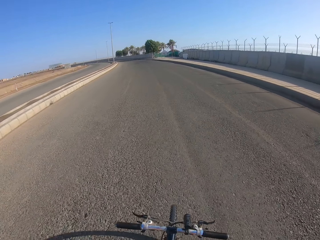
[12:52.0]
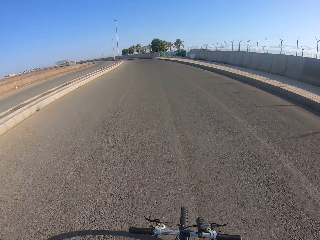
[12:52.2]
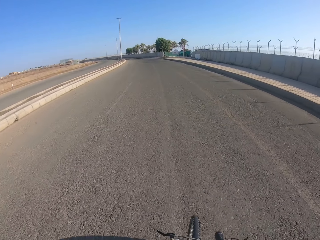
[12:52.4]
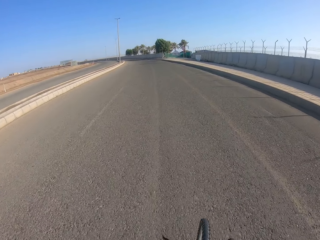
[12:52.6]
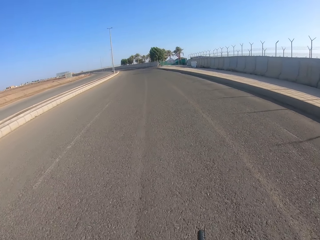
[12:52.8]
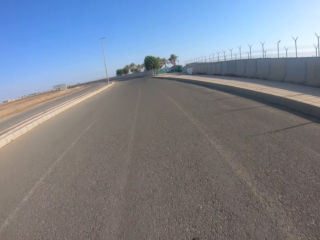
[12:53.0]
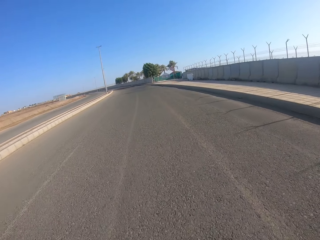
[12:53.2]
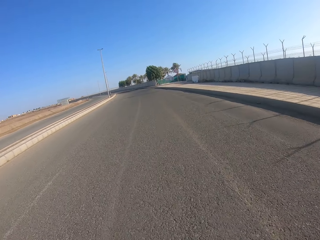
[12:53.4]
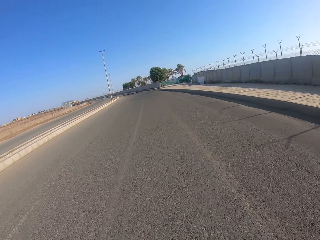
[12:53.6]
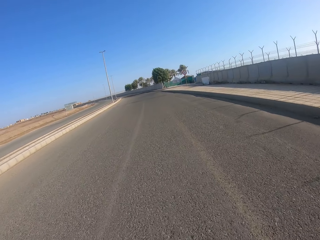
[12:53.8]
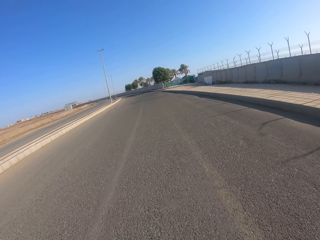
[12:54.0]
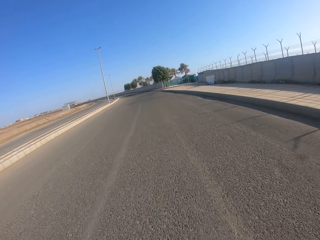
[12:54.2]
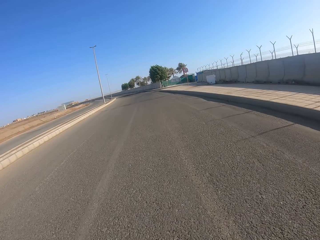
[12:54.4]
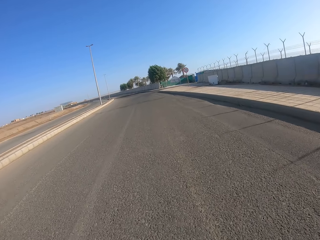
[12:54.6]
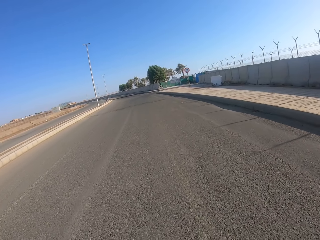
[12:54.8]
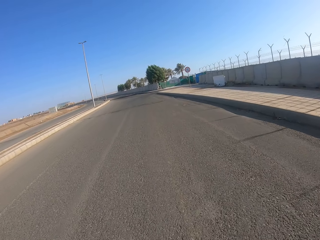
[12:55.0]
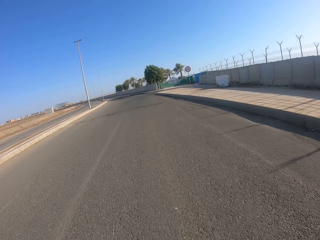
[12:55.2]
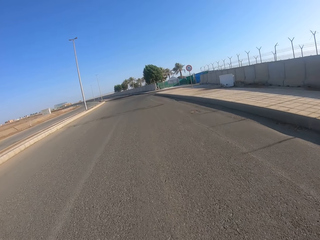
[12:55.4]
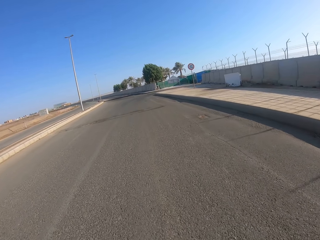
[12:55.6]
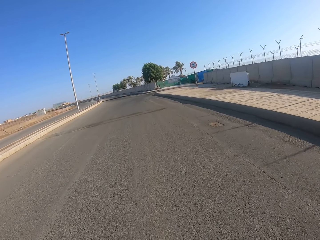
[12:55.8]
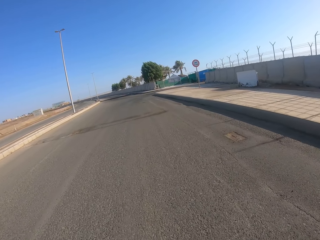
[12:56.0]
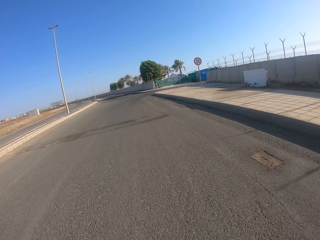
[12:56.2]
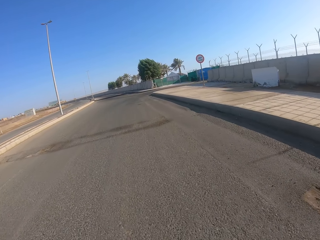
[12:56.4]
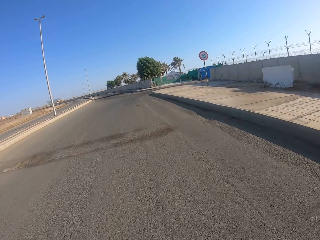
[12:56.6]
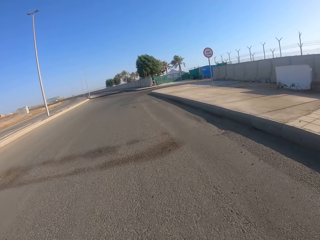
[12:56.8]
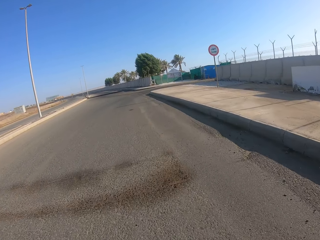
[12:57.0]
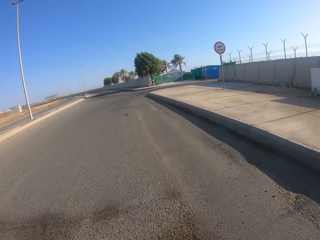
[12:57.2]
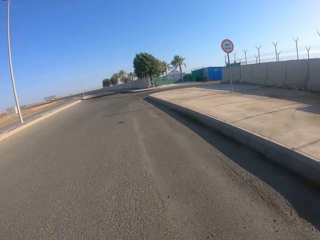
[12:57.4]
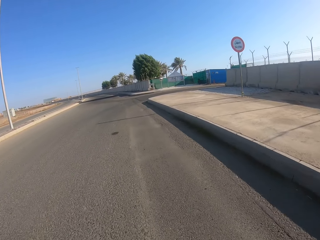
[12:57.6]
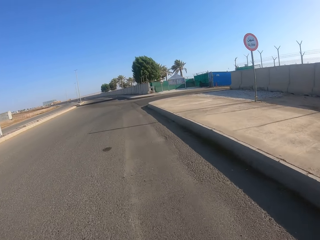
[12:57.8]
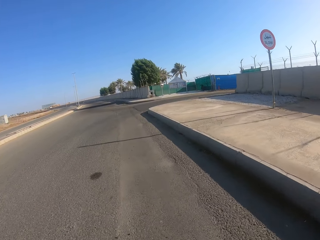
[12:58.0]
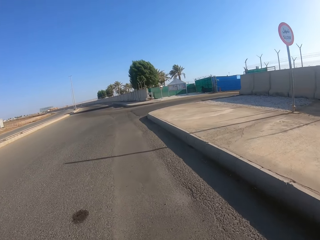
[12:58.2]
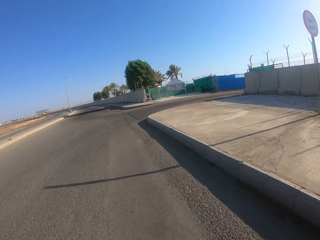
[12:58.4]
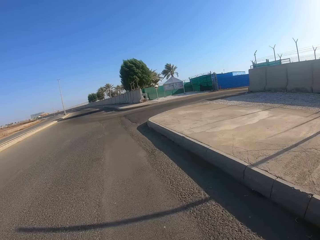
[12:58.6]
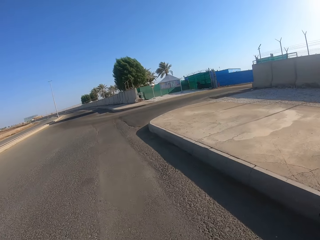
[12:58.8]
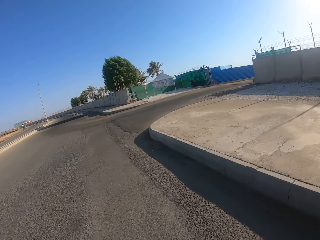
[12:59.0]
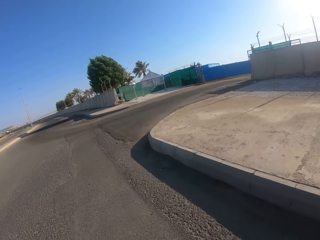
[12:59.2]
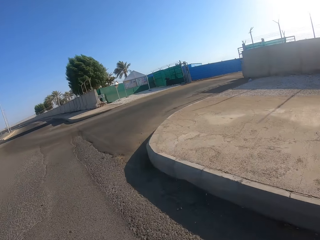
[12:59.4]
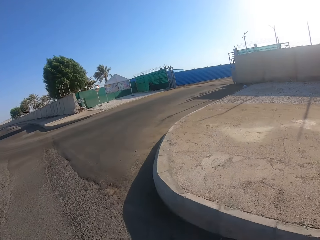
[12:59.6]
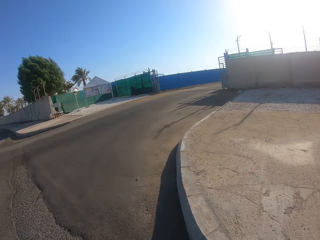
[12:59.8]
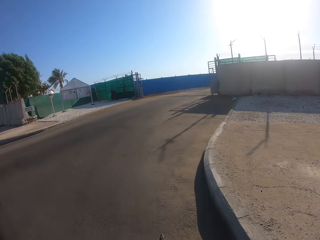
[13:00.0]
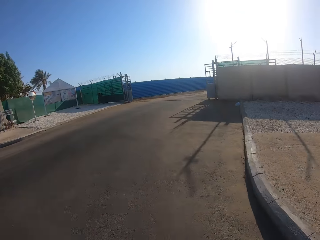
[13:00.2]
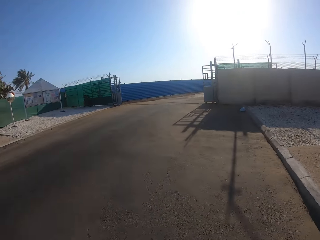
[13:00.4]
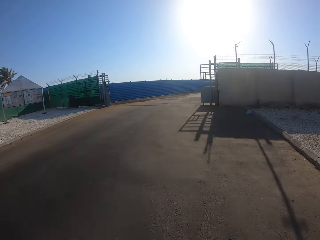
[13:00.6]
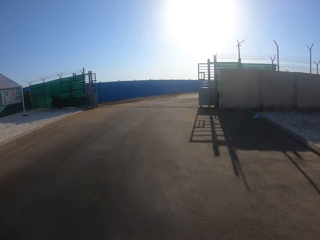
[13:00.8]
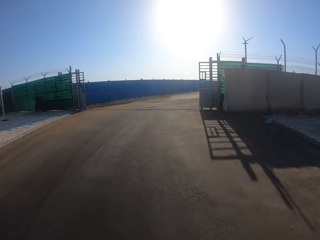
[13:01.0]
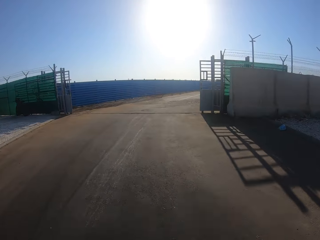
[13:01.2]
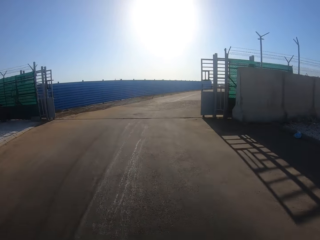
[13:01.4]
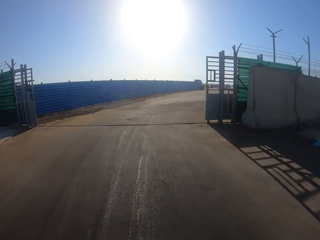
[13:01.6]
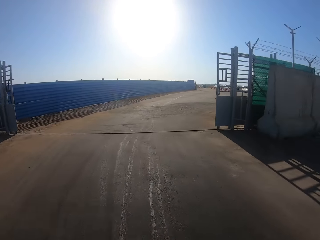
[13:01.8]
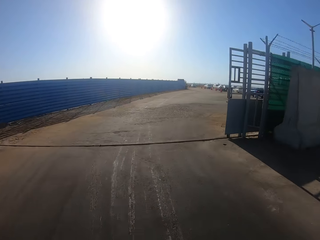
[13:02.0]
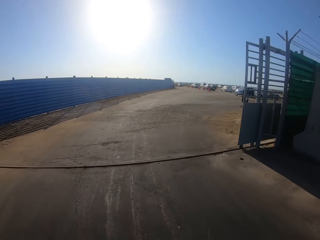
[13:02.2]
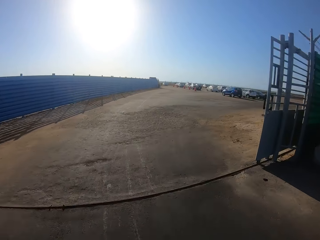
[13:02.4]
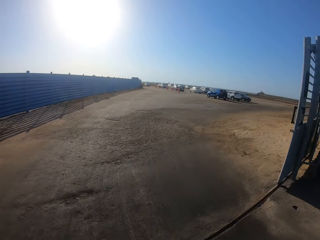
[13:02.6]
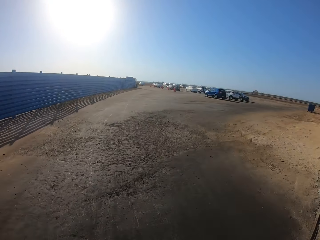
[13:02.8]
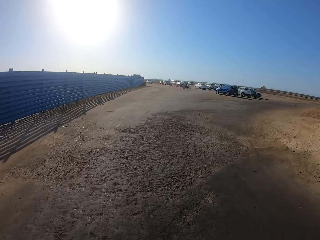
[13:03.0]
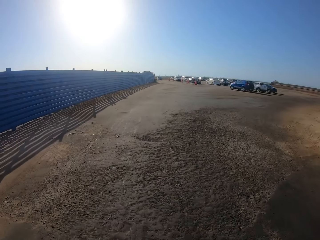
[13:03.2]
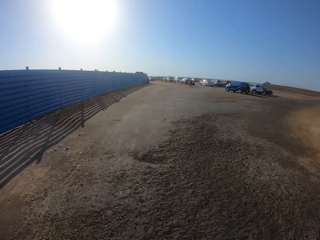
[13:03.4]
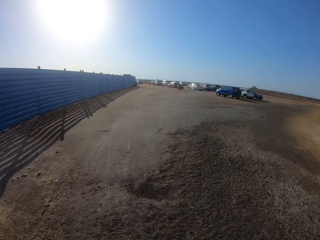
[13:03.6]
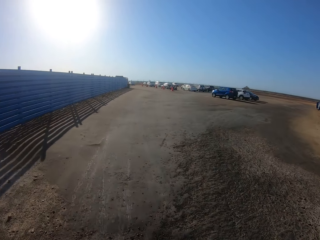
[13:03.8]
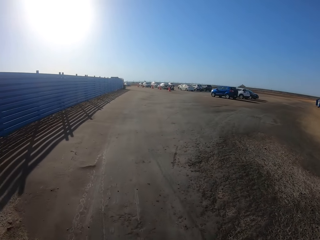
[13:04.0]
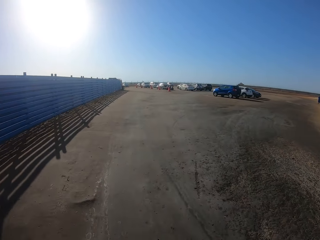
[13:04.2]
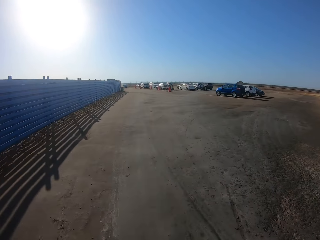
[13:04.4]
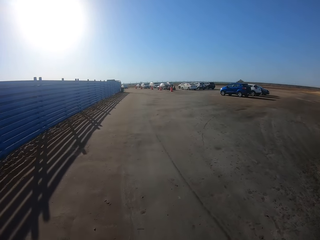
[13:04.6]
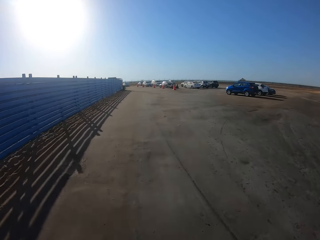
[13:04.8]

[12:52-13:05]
The camera wearer cycles on the middle of the road. They take a right turn.

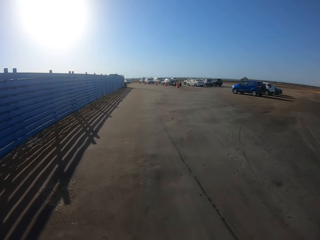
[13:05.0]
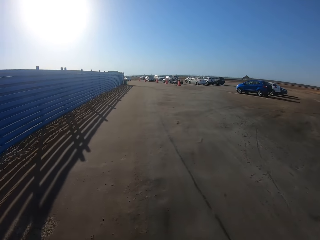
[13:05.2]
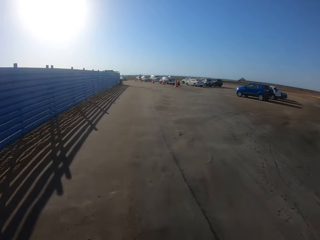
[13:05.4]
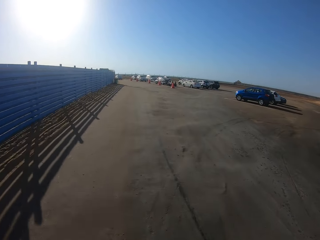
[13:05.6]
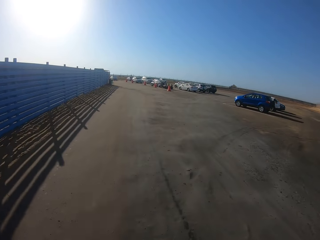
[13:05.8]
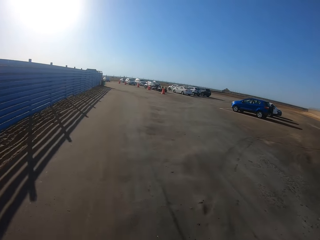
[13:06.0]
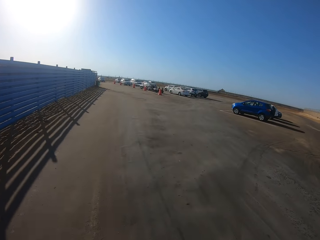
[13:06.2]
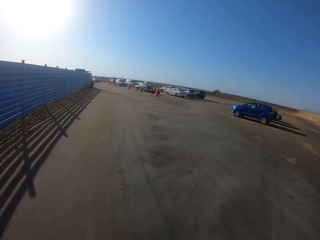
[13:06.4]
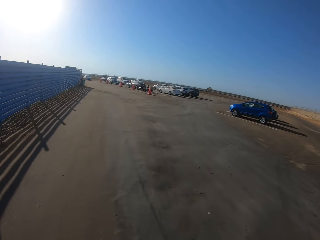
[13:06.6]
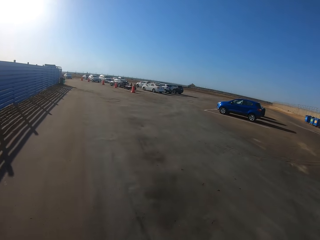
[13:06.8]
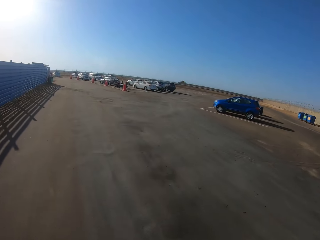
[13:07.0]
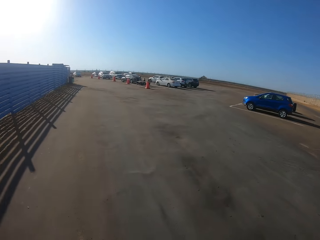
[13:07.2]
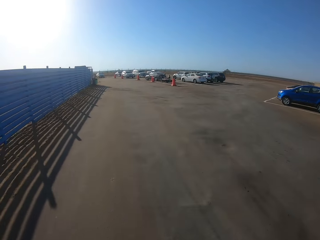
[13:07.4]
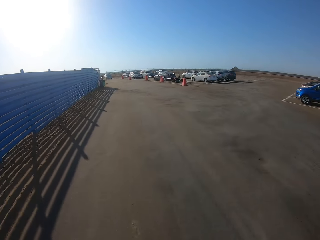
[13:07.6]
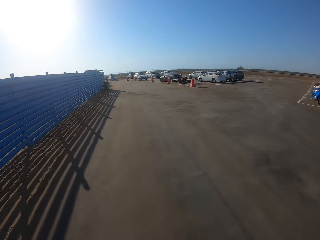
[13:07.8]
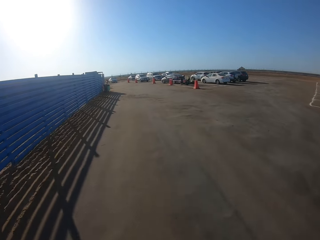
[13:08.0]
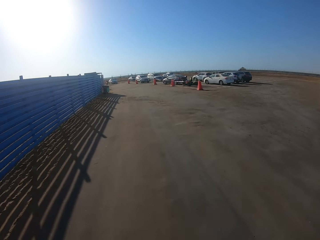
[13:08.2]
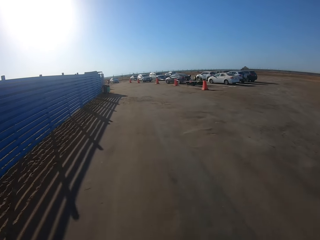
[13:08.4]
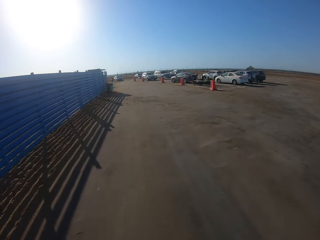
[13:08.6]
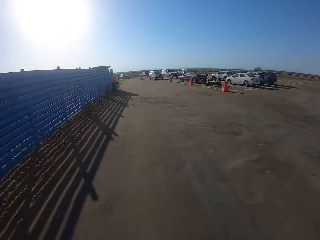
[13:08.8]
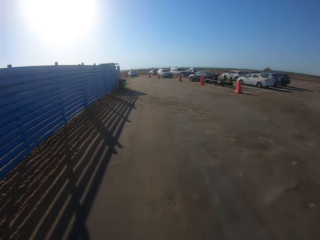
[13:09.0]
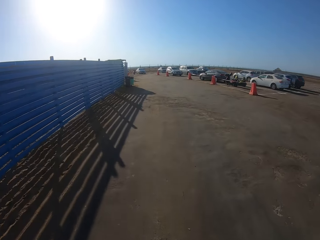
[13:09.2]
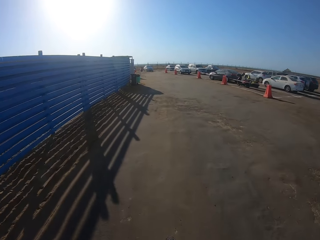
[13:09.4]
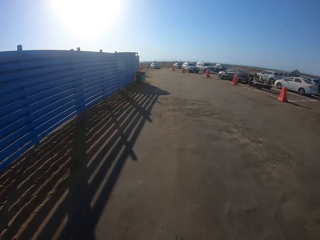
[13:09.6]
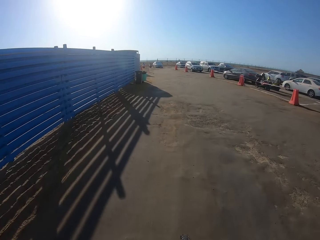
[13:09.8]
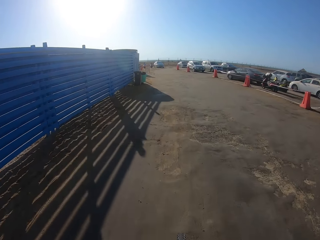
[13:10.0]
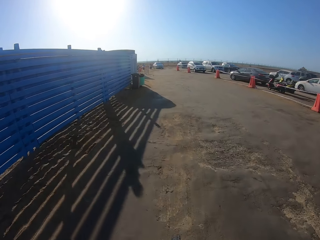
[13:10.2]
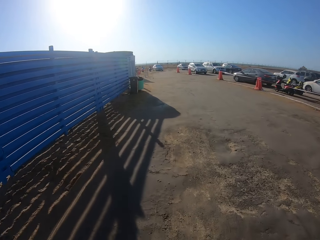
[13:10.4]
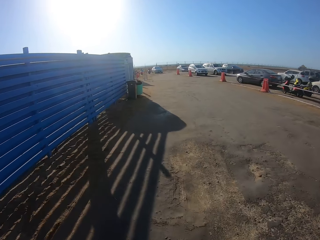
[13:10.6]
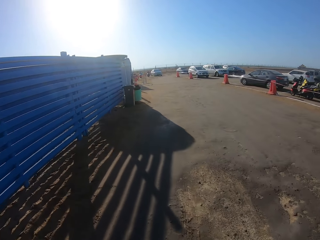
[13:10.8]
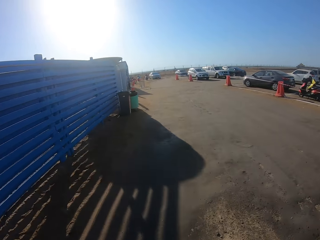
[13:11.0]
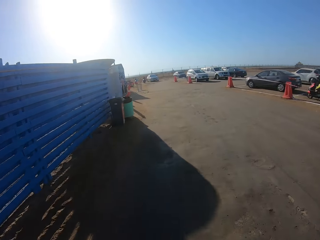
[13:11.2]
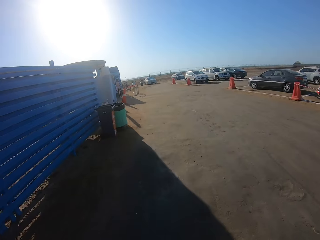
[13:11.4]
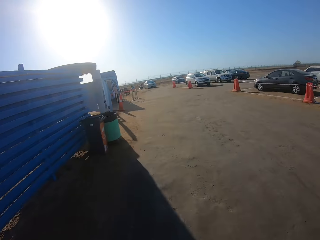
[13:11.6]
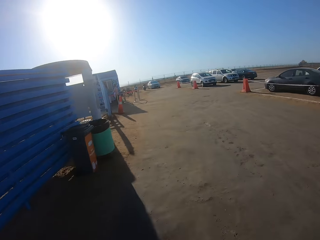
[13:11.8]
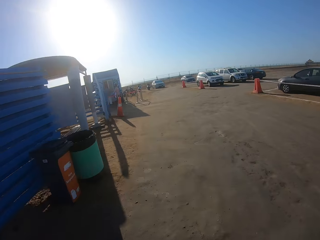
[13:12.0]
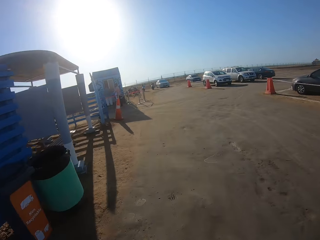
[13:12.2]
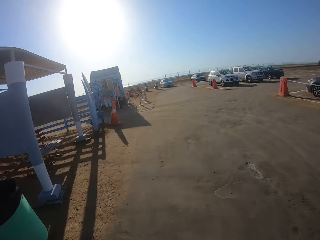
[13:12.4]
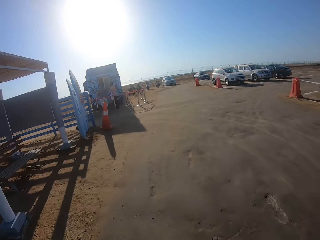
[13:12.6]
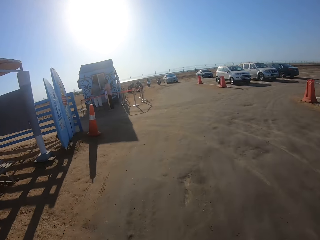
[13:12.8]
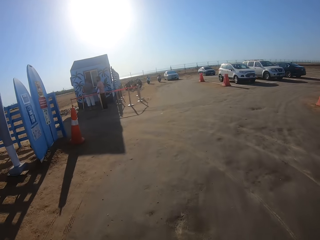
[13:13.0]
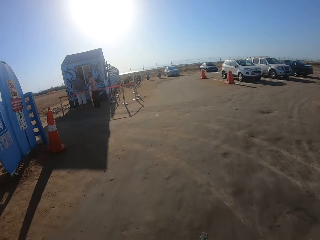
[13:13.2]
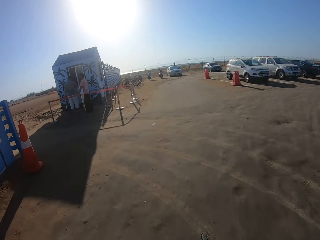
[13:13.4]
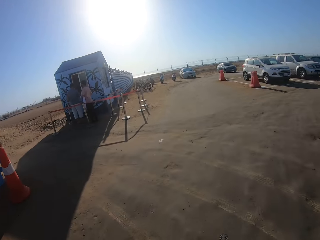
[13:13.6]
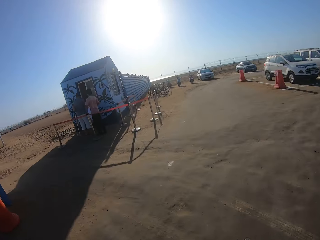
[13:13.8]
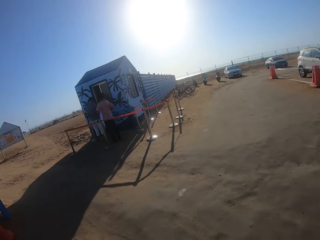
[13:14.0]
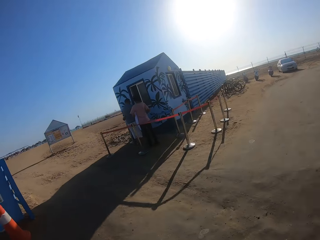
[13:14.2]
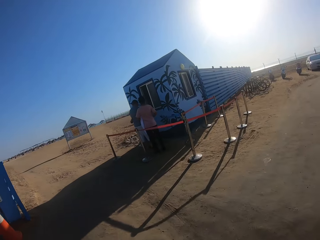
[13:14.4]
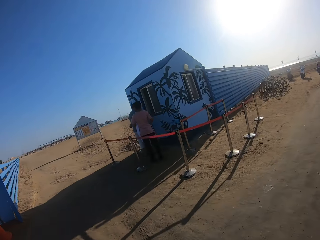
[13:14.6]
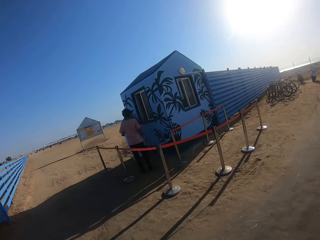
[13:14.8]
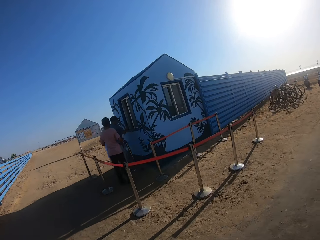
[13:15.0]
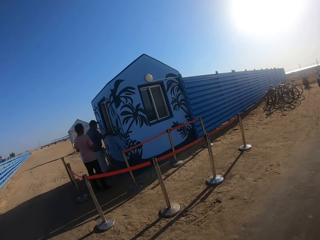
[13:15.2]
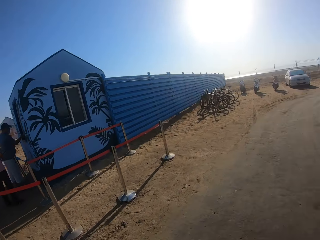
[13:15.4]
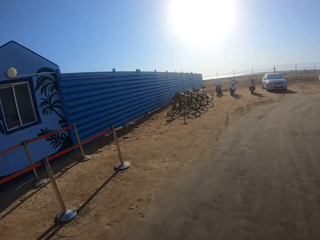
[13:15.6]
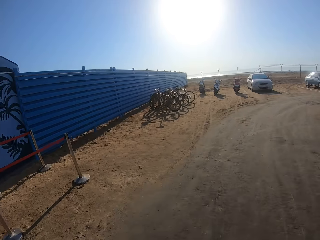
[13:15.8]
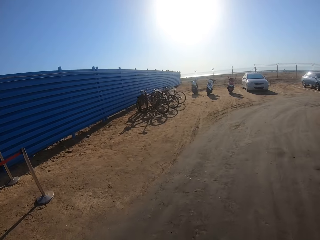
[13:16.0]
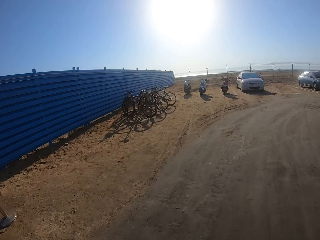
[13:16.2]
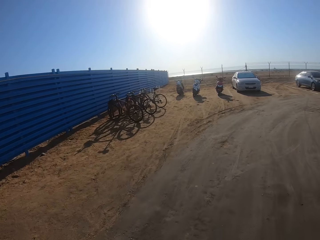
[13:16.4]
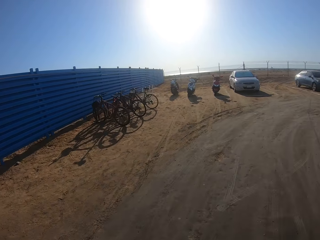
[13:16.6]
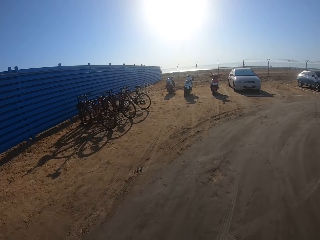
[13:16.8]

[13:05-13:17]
The camera wearer looks on the left side.
